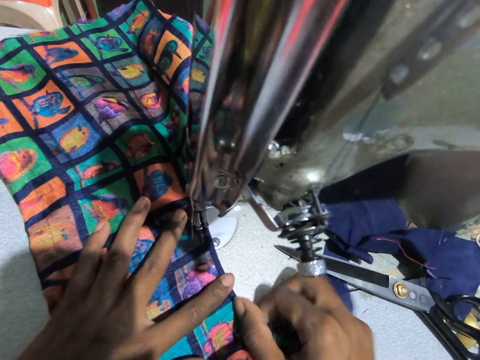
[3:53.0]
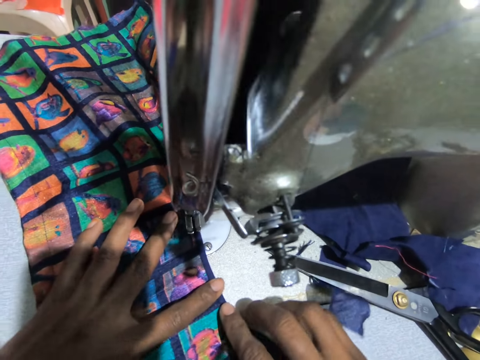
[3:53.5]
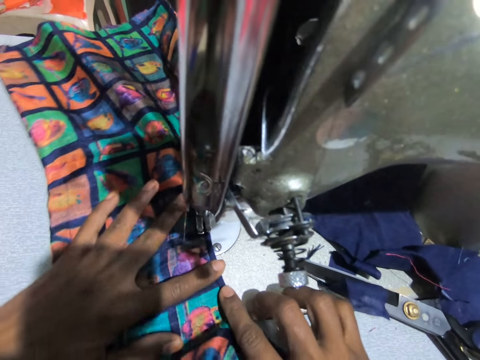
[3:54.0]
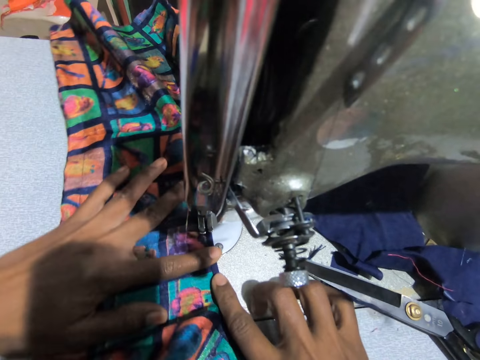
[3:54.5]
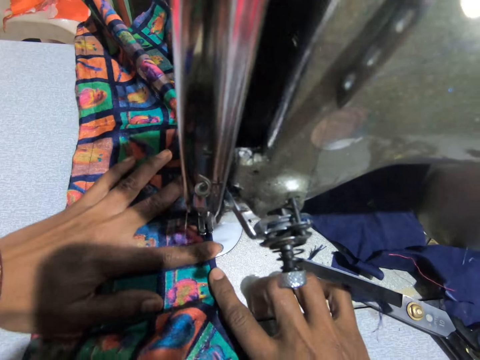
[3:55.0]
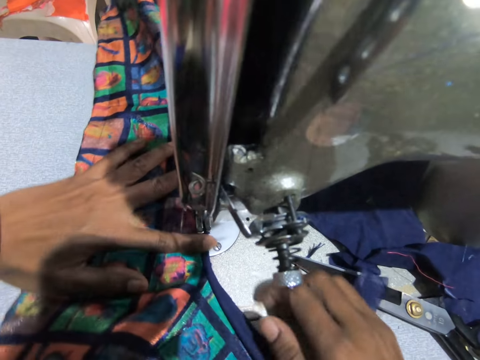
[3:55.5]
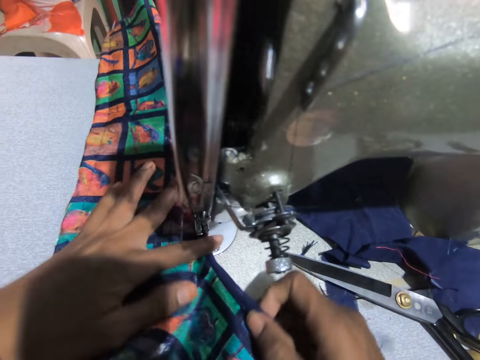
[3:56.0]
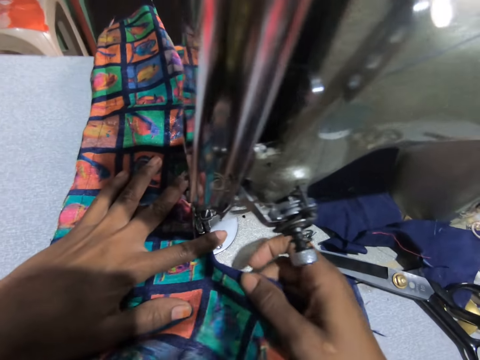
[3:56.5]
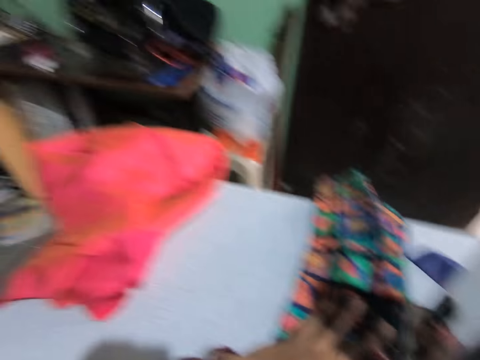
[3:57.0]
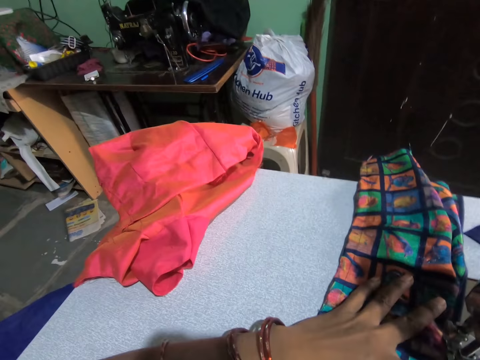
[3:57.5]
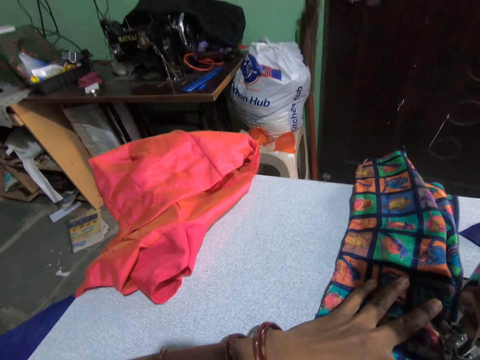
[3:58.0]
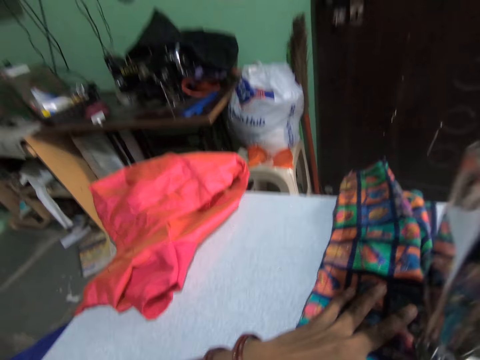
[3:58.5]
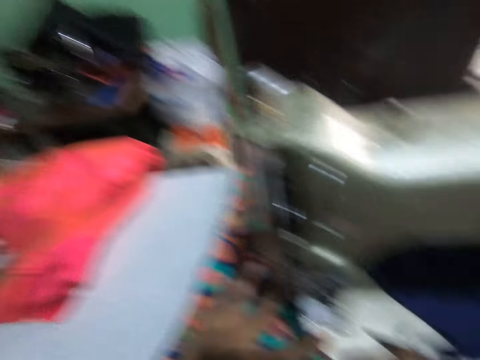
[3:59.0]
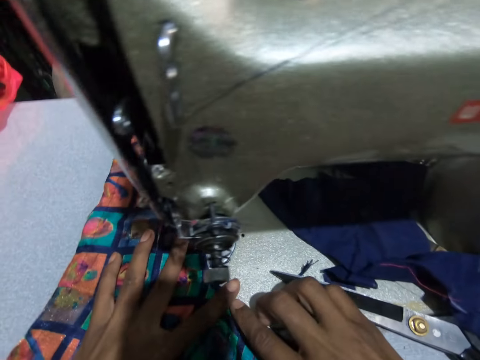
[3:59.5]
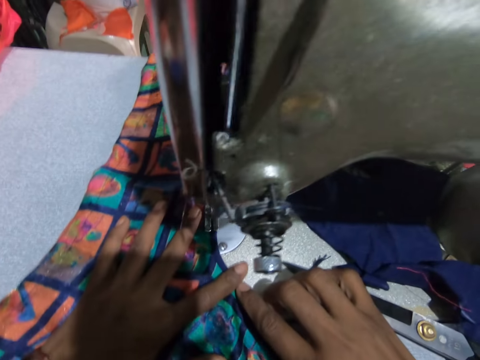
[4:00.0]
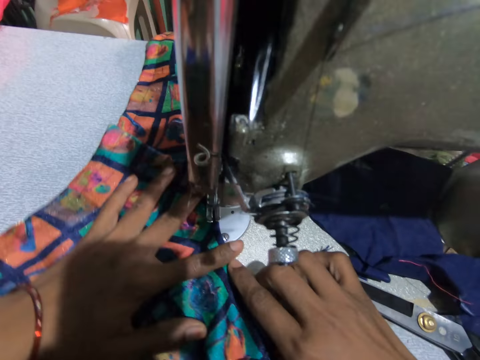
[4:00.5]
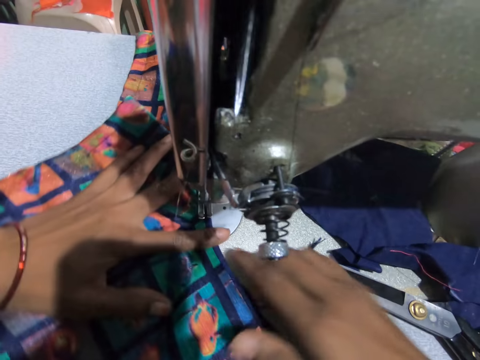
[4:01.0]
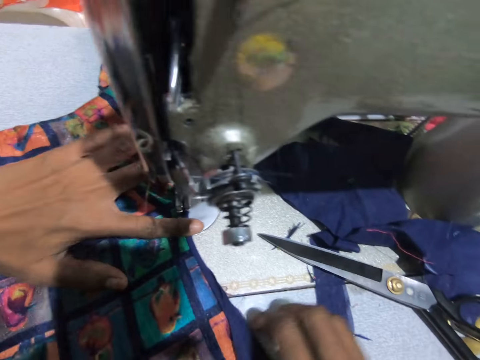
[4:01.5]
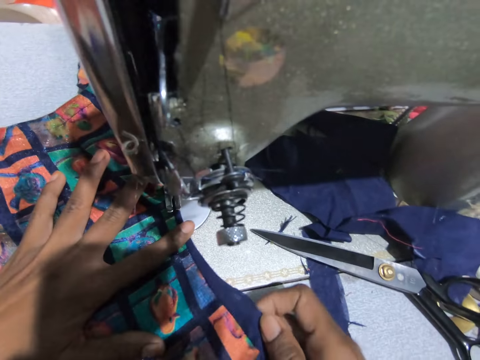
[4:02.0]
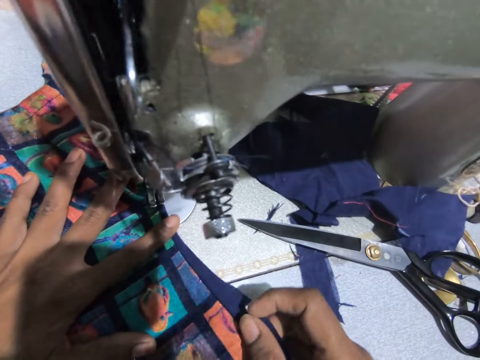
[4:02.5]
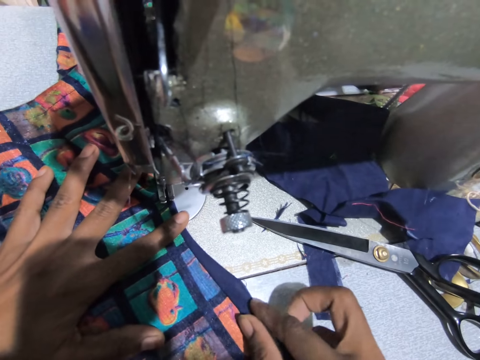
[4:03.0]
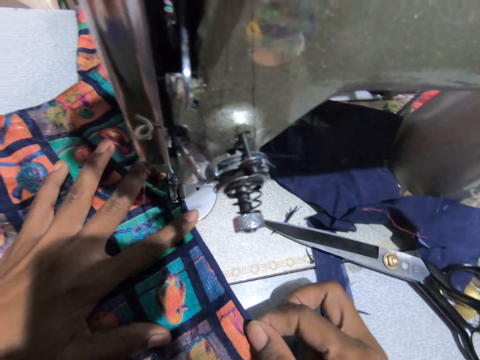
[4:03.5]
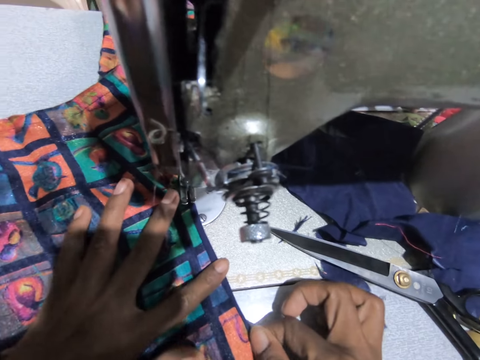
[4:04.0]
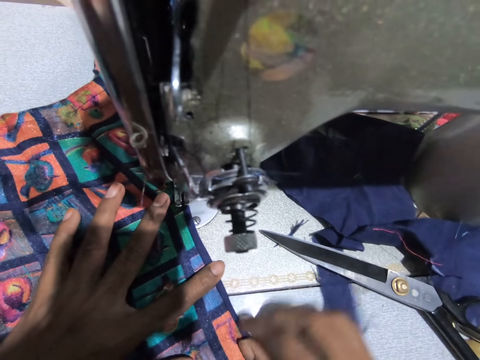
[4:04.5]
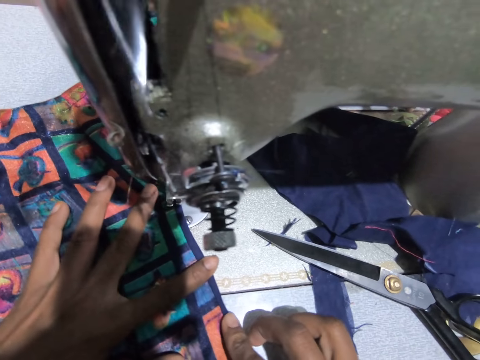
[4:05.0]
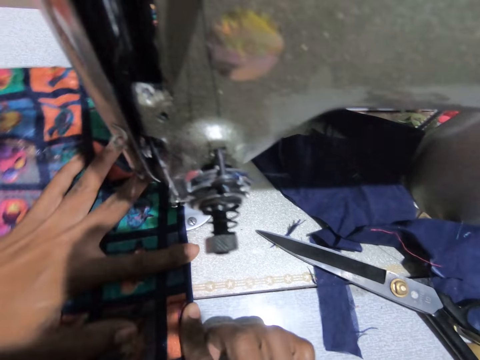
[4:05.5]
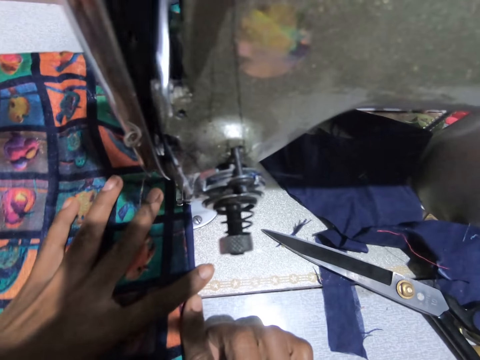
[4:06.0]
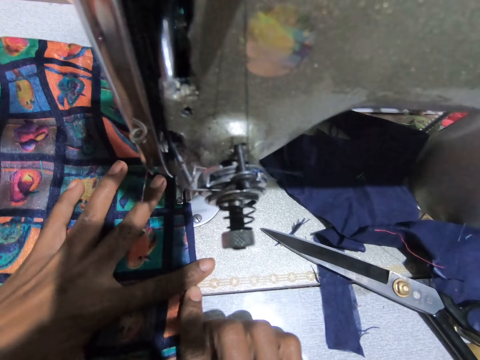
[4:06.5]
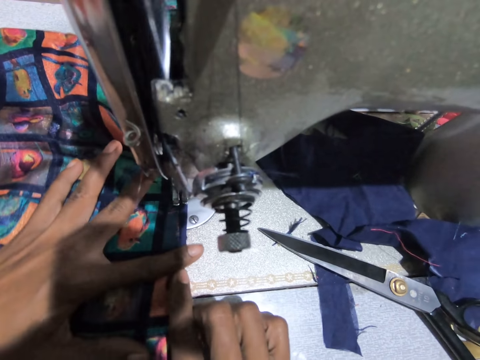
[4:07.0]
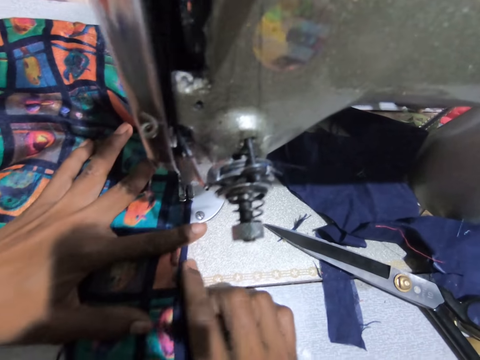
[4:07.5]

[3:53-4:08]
The camera wearer sews the material using a sewing machine and holds the material. They fold the material. They stare at the television. They look around the room. They sew the material using the sewing machine. They fold the piece of cloth. They hold the material. They sew the material using the sewing machine.

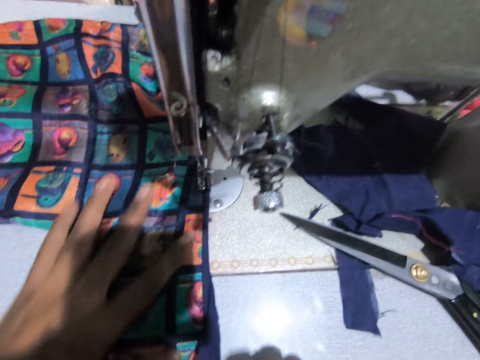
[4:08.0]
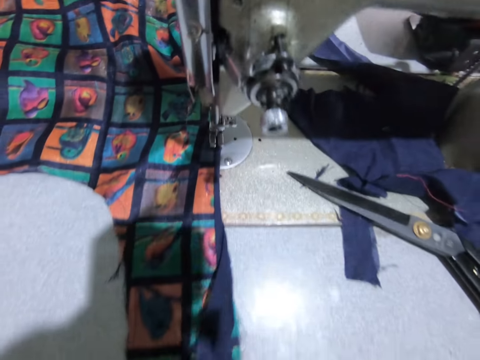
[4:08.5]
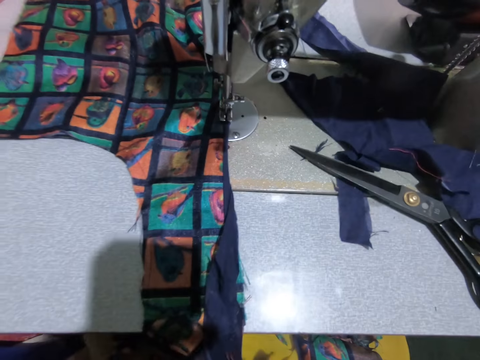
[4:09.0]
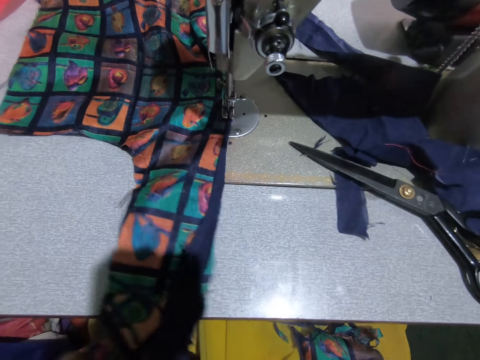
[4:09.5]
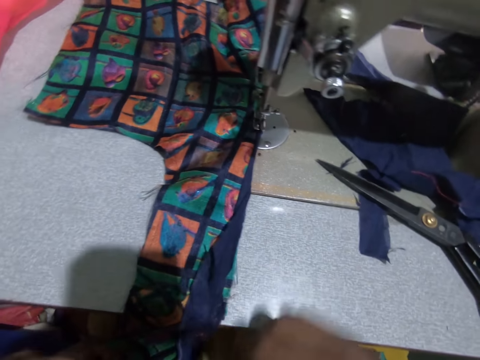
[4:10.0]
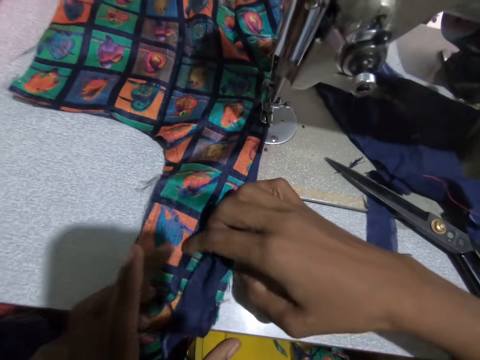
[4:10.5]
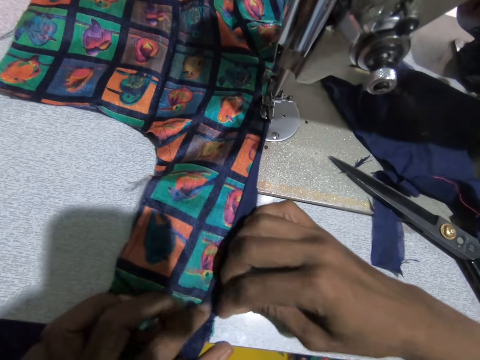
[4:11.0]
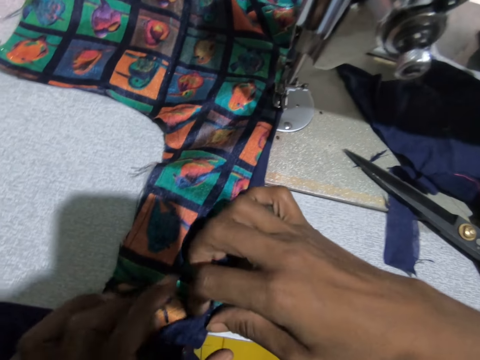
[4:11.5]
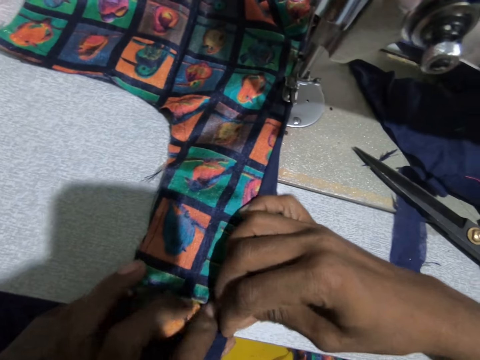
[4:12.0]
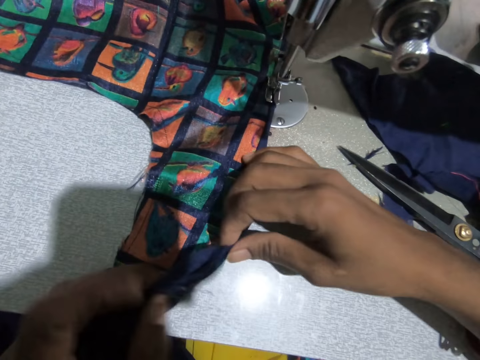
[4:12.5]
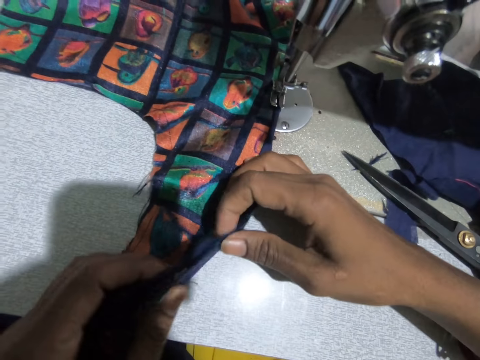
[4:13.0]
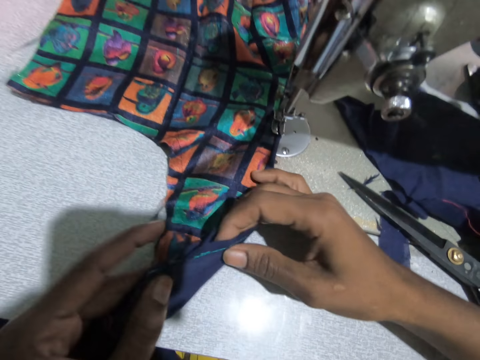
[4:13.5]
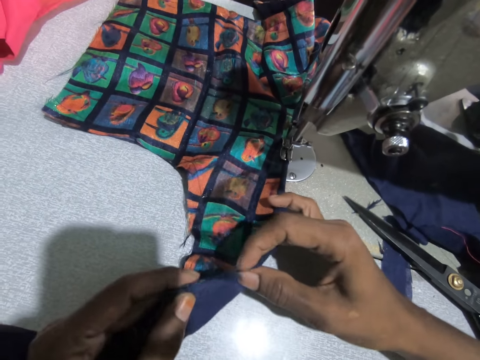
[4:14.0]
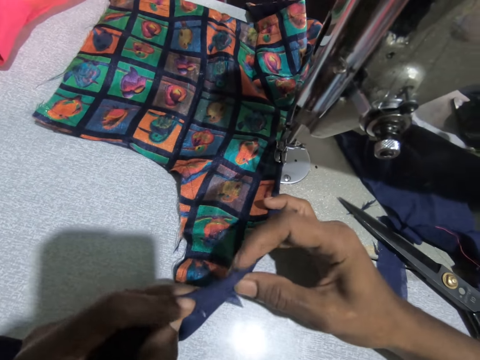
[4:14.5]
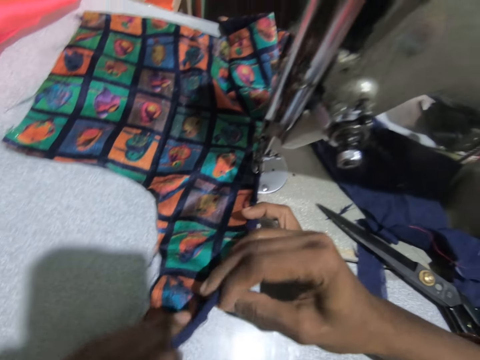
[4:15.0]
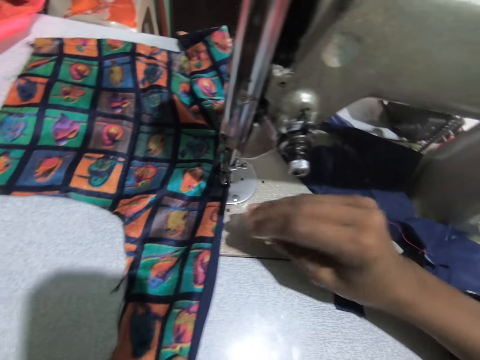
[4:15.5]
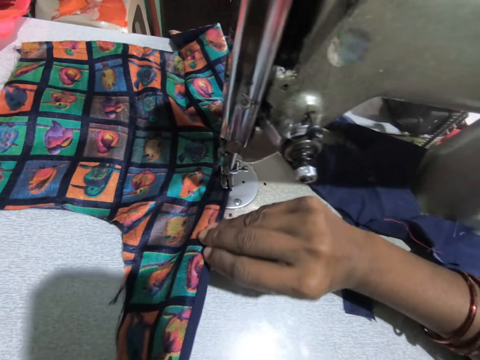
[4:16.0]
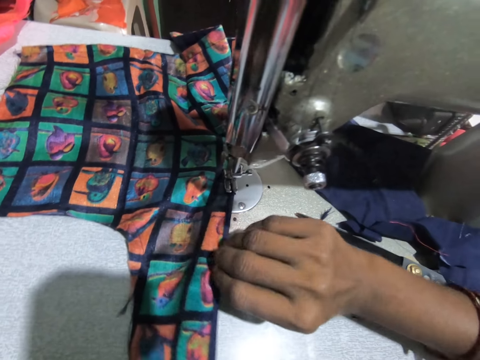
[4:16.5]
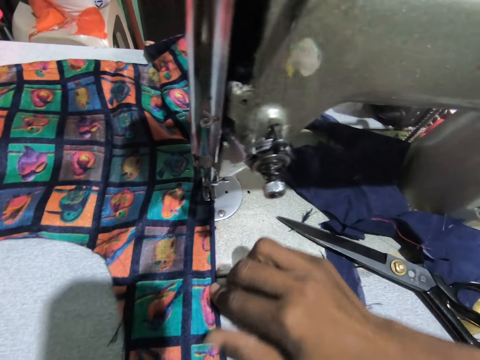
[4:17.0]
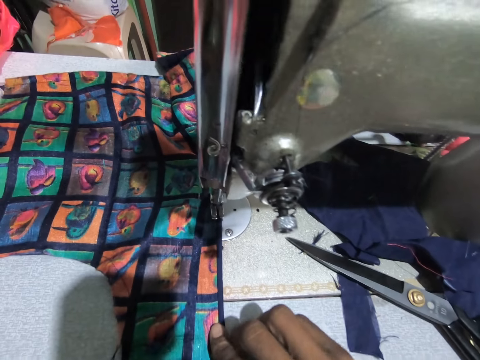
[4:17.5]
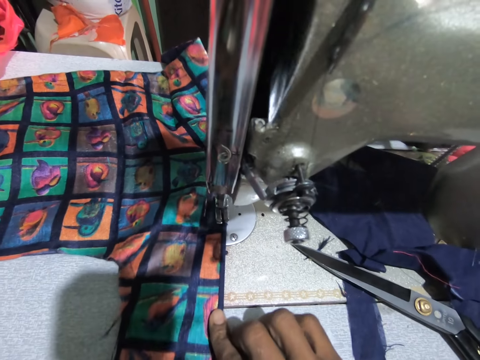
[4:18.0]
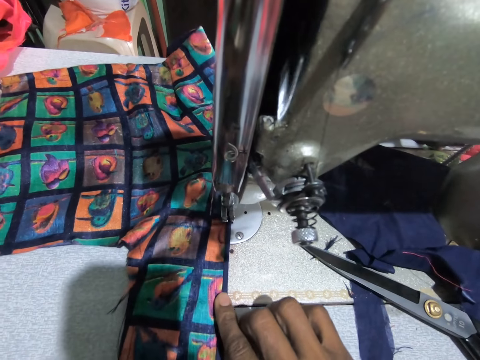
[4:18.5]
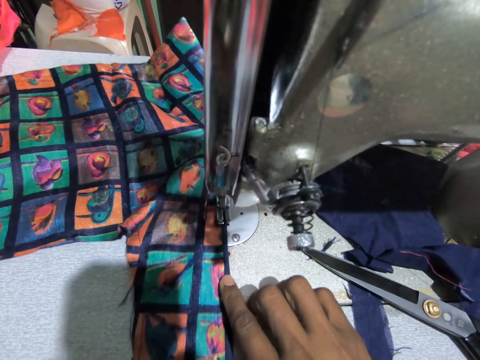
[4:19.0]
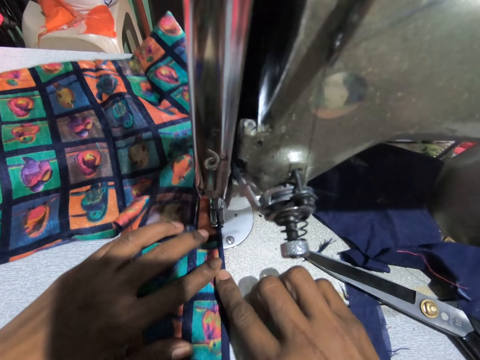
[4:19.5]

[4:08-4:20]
The camera wearer swings a hand and holds the material. They fold the piece of cloth. They swing the hand and hold the material. They sew the material using a sewing machine.
